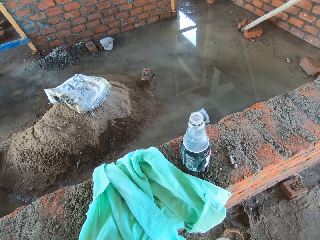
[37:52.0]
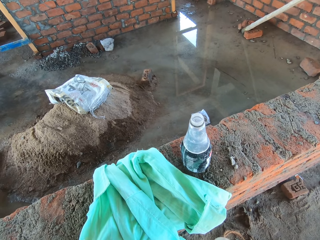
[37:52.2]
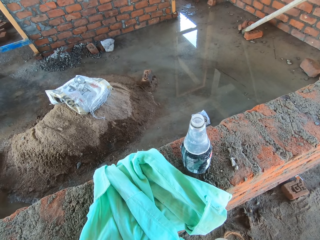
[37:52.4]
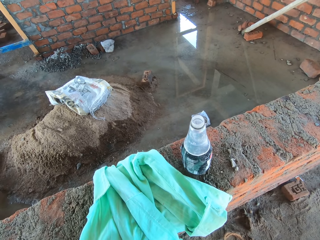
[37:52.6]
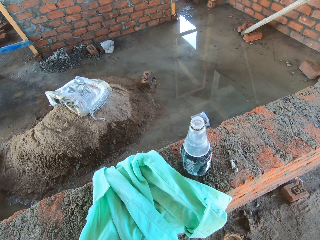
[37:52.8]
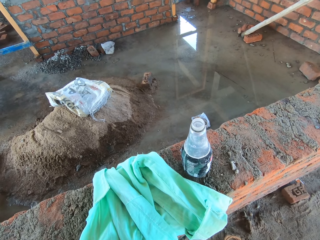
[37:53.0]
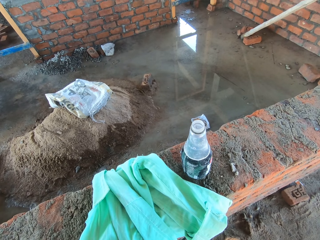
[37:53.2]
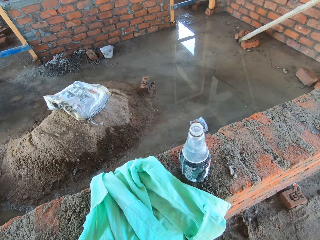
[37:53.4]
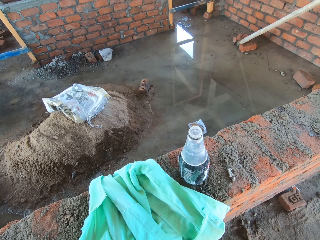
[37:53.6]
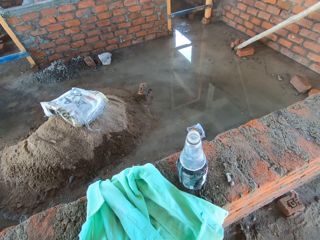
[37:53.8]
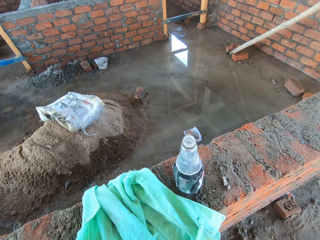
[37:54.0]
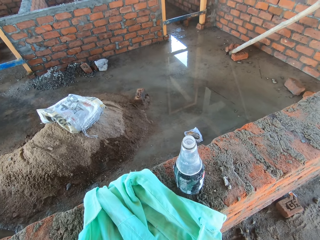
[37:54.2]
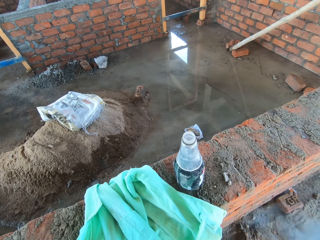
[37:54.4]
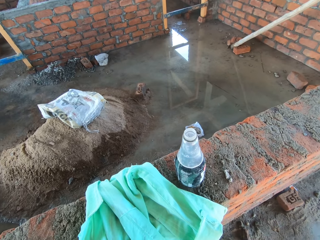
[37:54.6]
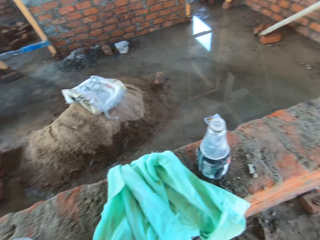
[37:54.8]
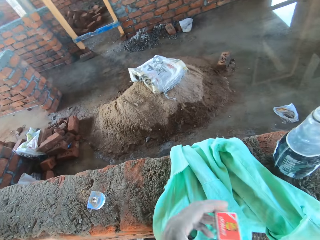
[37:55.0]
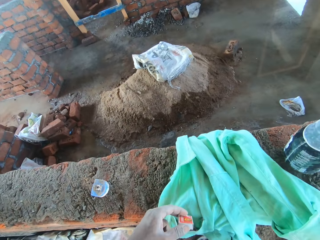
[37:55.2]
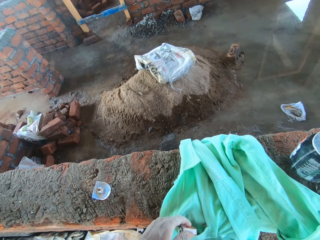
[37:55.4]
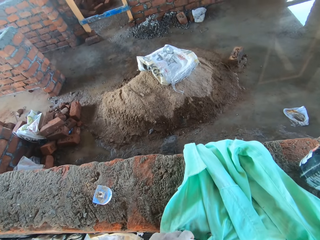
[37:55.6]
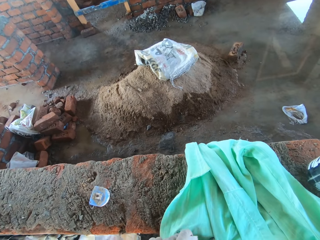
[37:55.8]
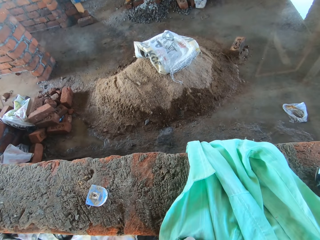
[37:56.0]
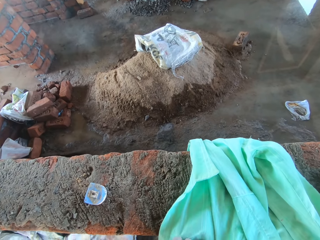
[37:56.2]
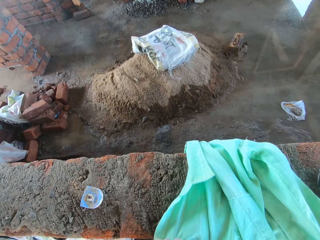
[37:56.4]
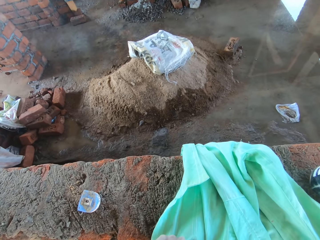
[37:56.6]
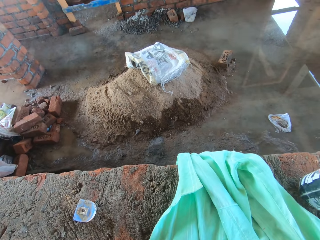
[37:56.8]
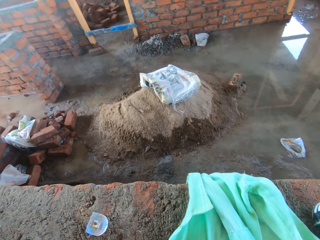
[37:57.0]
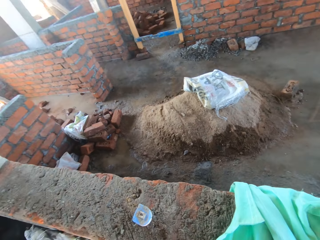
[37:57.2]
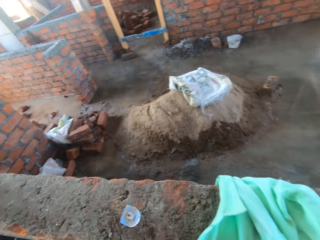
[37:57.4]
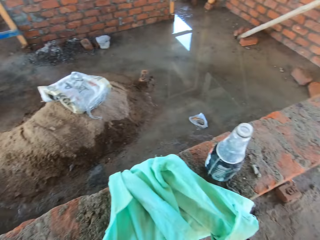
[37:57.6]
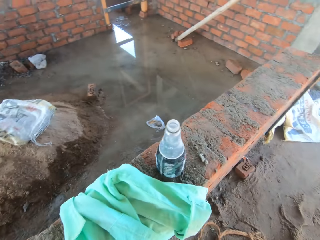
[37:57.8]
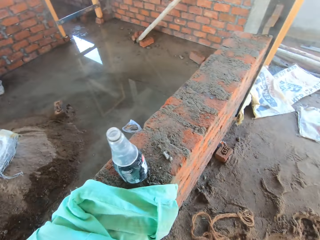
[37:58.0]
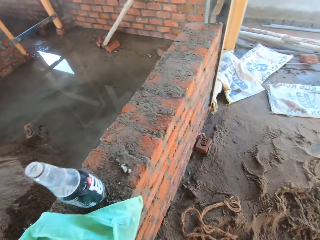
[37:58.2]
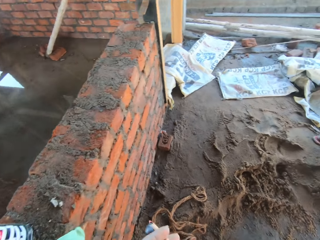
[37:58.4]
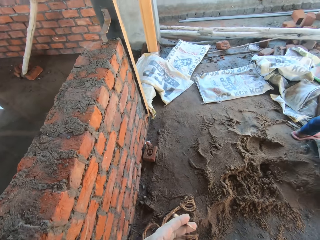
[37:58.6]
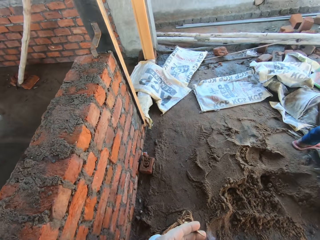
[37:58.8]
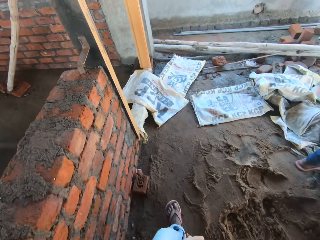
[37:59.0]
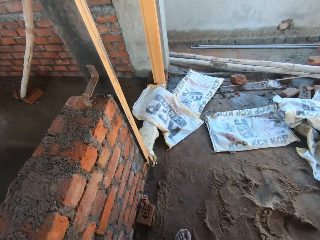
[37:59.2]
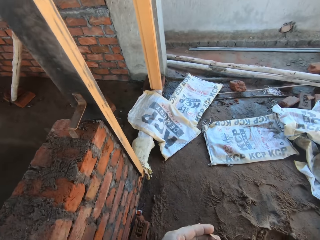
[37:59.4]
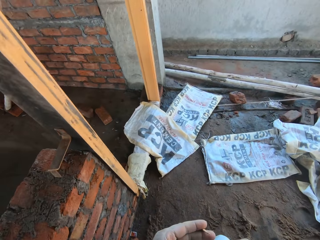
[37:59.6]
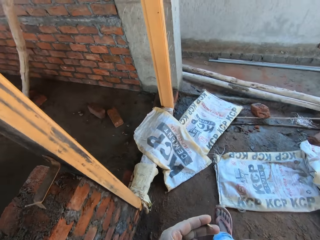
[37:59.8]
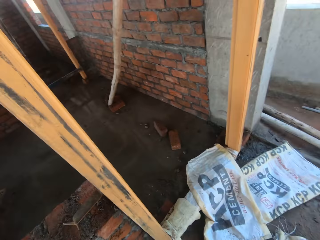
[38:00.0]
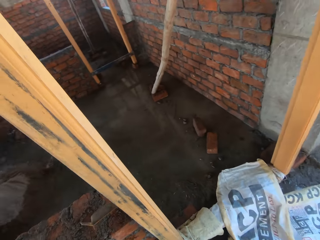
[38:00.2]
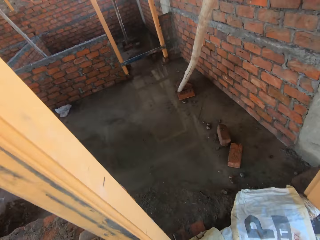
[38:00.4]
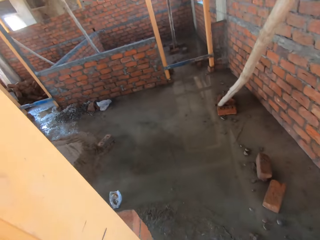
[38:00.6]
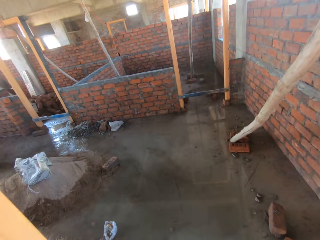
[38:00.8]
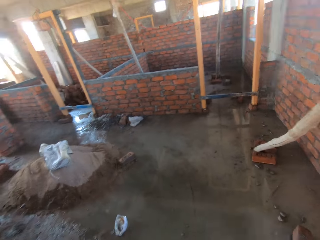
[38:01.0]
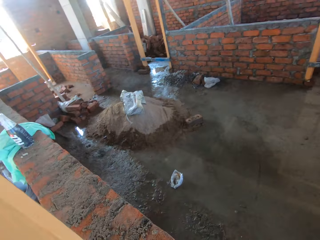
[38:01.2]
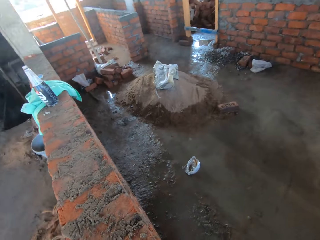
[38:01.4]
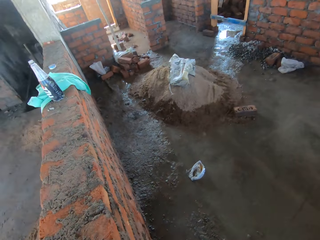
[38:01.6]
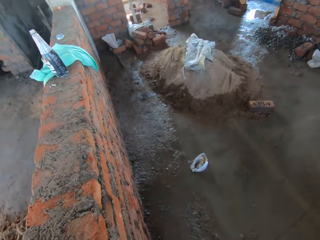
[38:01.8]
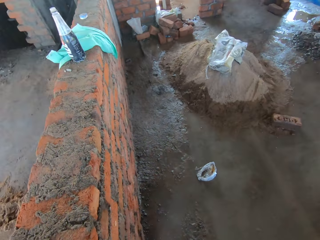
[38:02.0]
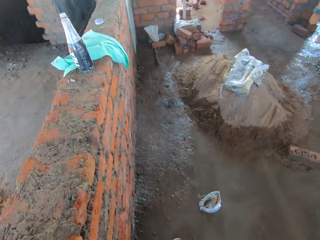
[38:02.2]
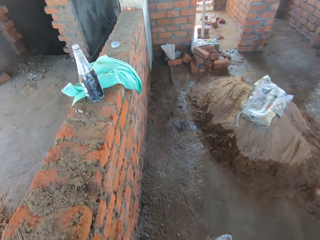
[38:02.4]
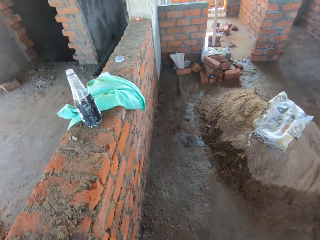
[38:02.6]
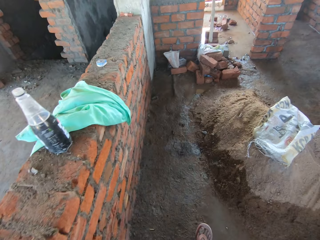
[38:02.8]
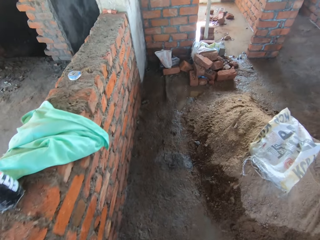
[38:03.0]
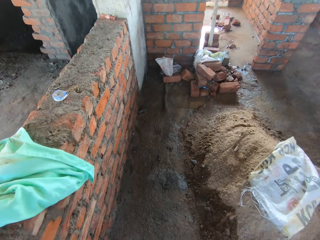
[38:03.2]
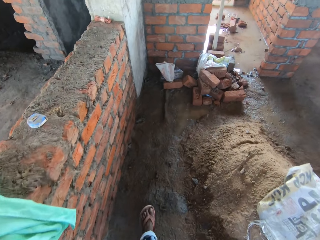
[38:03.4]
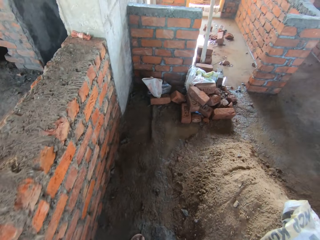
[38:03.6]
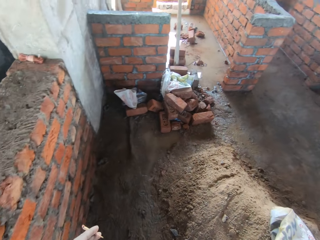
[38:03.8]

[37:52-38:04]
The camera wearer drops the match box into the cloth on the wall with his left hand. He walks in the building with the cigarette in his left hand.

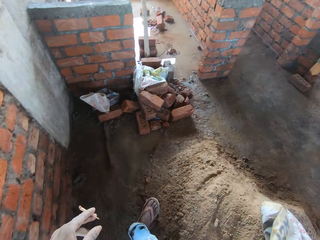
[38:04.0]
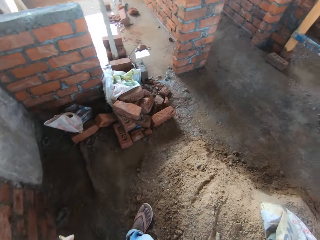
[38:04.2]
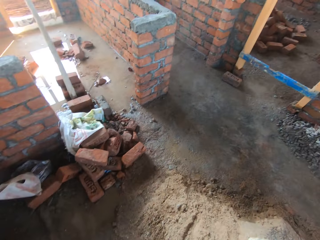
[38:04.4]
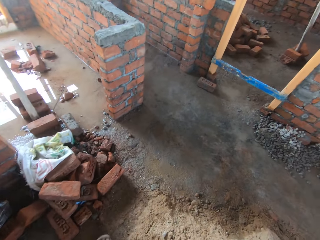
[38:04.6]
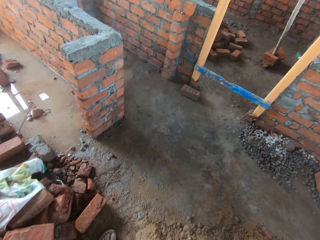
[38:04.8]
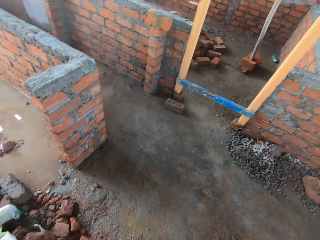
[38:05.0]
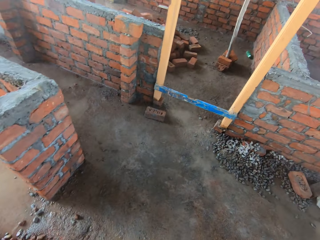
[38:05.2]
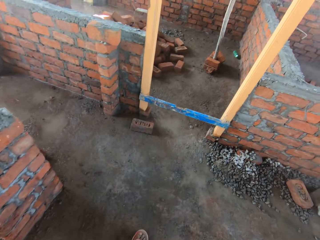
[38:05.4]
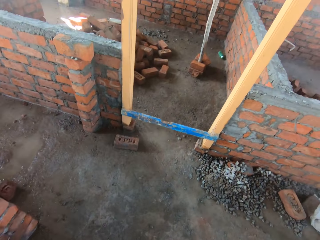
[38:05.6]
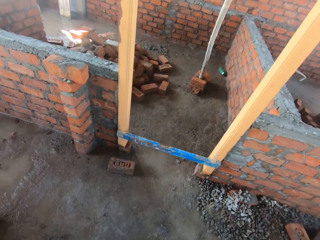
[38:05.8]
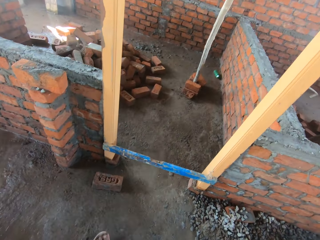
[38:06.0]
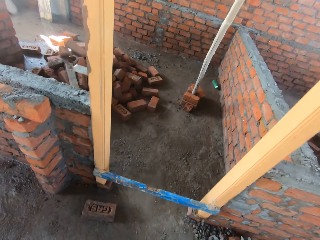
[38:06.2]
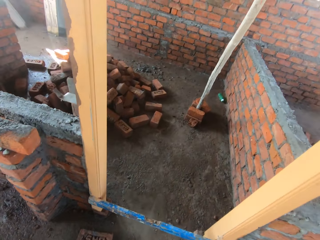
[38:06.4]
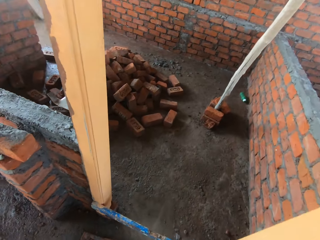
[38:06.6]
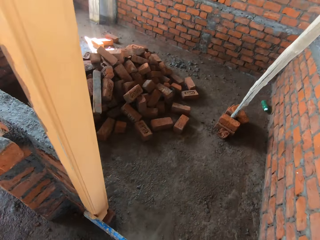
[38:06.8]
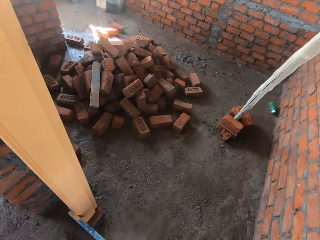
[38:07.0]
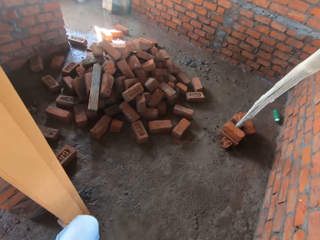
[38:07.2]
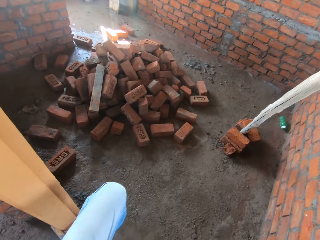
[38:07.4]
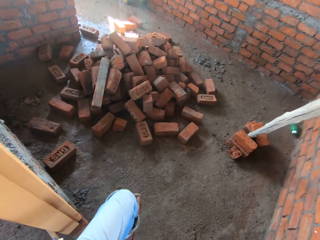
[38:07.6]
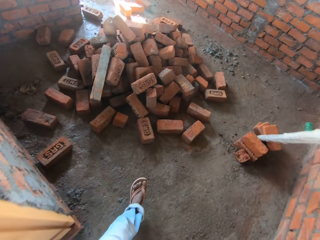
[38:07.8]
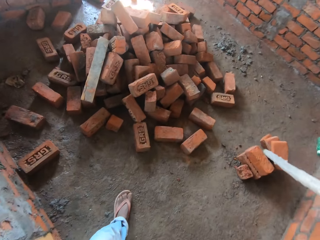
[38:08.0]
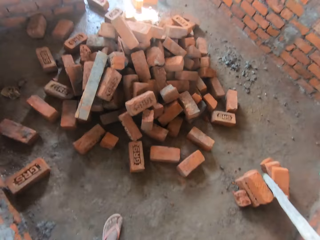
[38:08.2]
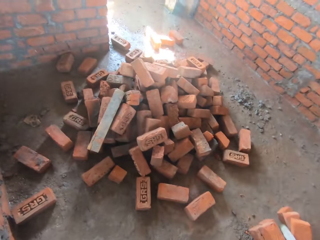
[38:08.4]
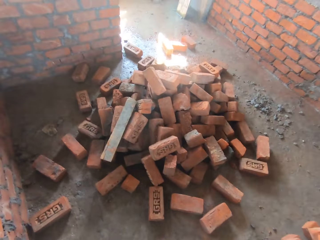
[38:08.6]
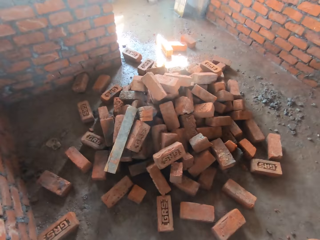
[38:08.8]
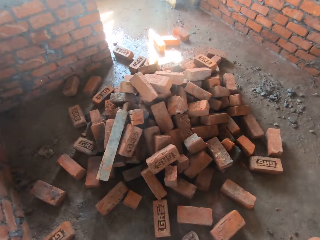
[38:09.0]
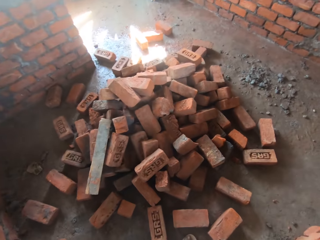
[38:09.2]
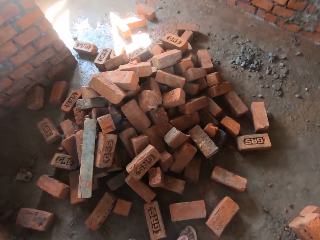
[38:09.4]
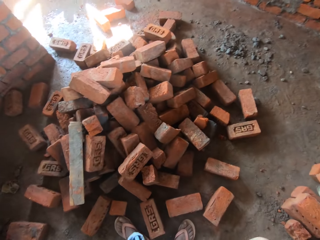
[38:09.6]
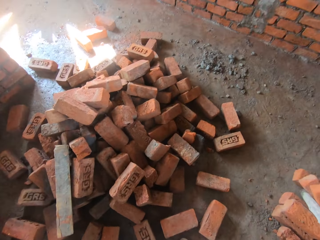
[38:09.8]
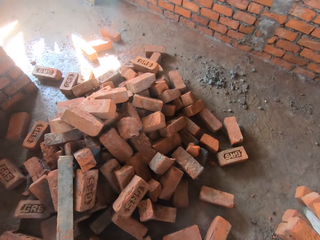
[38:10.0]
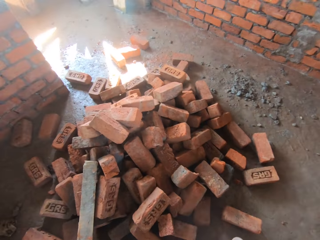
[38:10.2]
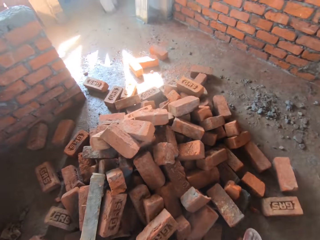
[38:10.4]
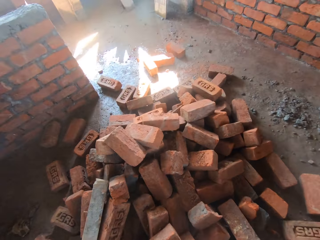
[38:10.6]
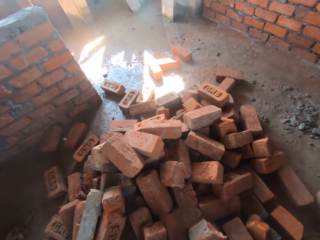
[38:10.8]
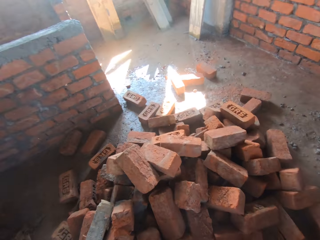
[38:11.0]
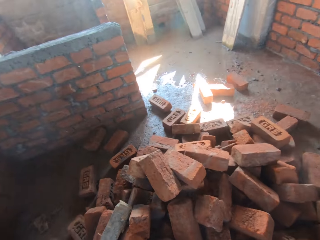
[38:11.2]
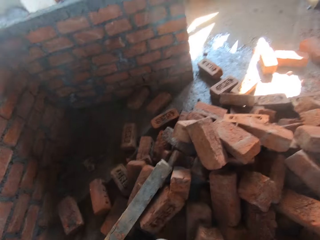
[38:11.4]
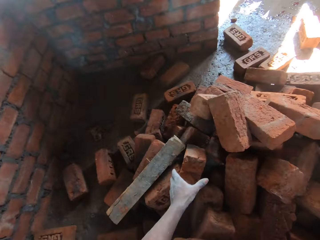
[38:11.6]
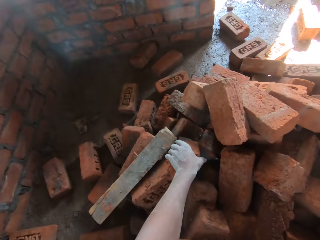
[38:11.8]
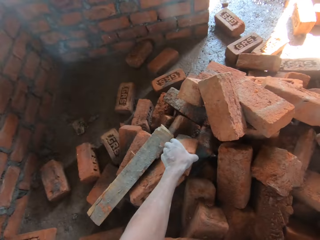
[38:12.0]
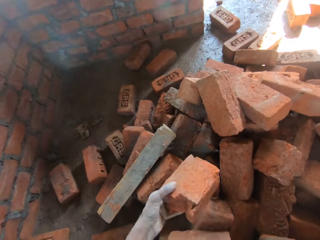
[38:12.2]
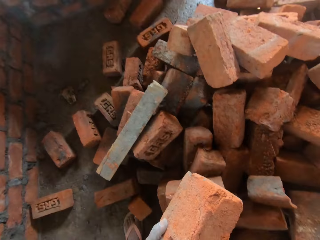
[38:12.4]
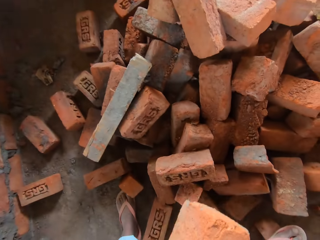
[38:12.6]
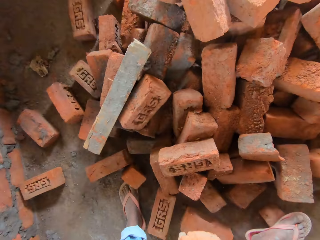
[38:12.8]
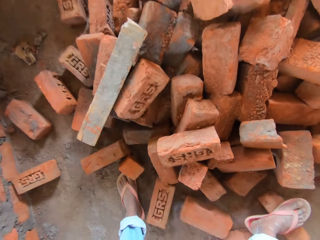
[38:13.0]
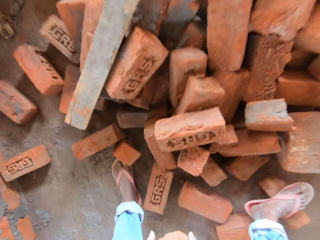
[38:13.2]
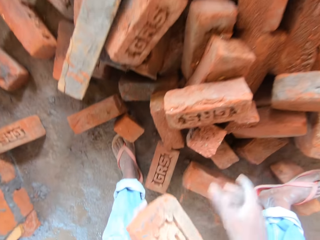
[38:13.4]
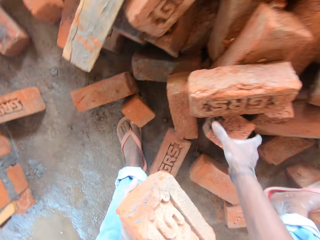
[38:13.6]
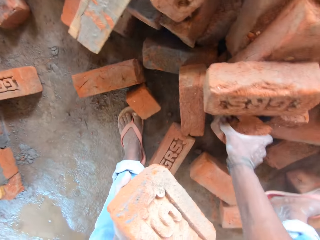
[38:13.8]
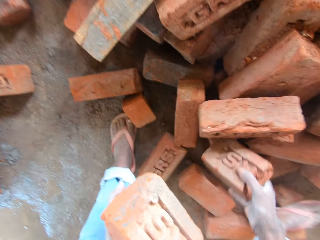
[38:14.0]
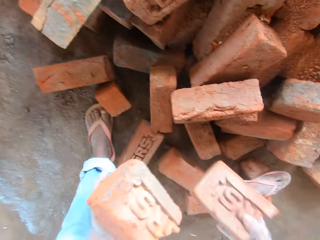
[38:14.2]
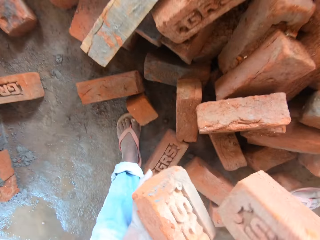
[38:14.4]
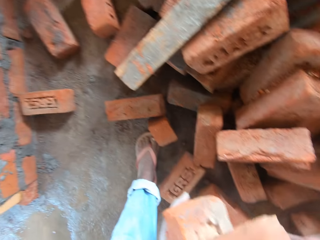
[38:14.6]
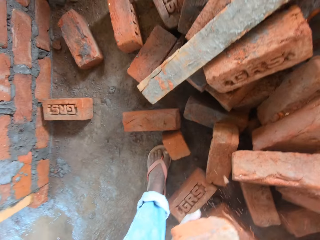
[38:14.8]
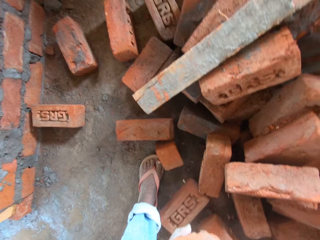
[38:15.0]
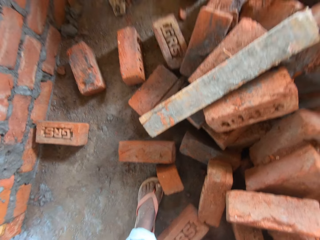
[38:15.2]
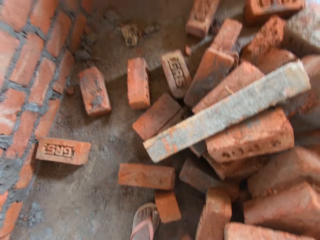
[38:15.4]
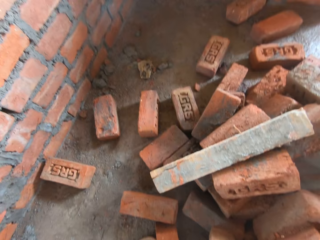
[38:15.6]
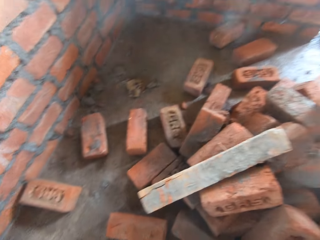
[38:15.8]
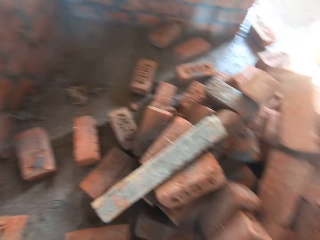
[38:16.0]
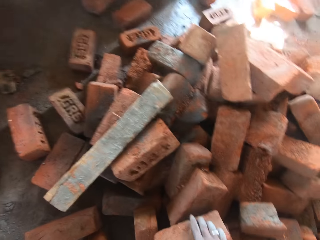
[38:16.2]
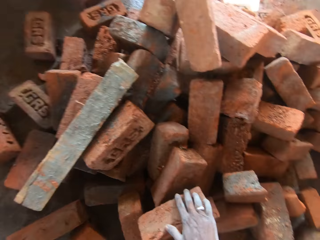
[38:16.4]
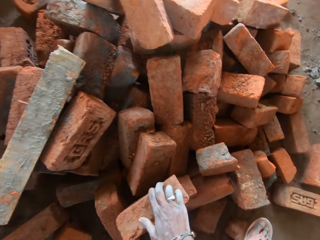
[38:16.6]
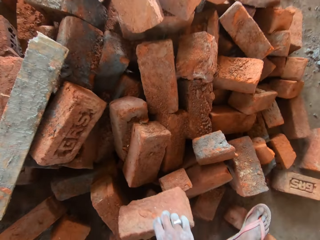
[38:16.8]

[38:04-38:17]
The camera wearer picks bricks on a floor in the building with both hands.
